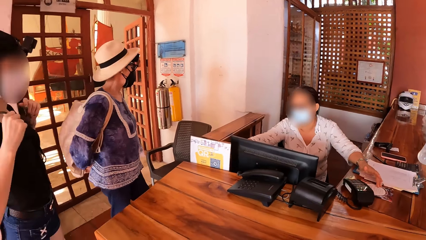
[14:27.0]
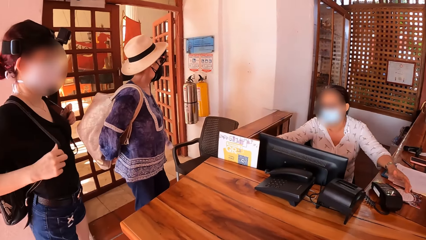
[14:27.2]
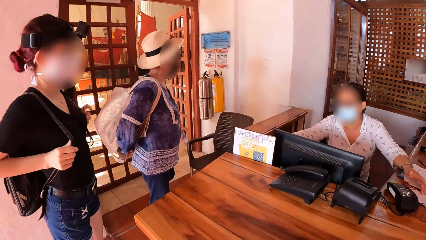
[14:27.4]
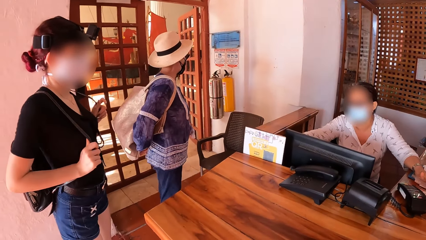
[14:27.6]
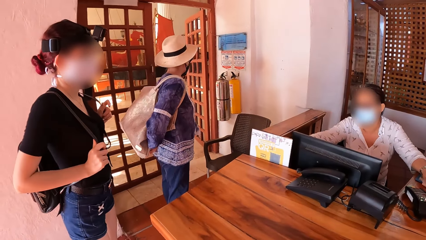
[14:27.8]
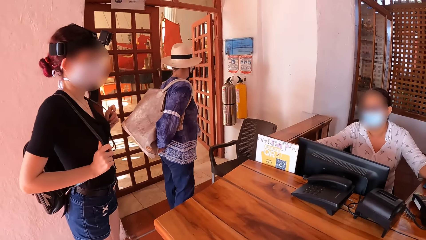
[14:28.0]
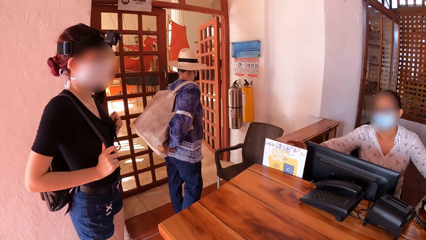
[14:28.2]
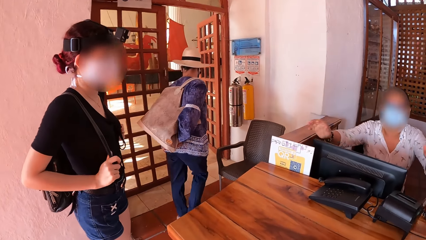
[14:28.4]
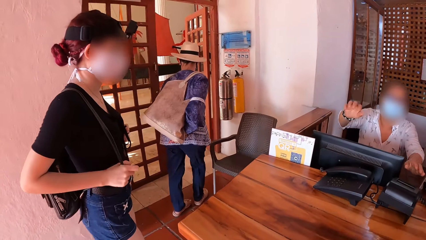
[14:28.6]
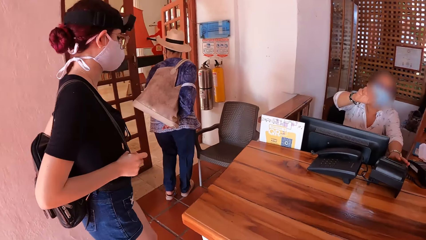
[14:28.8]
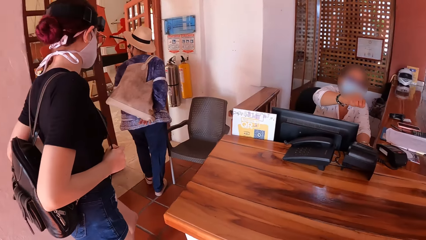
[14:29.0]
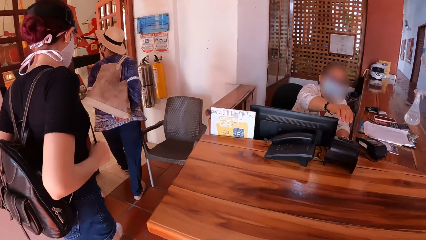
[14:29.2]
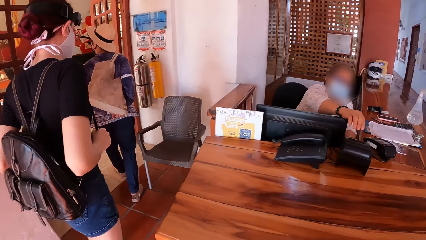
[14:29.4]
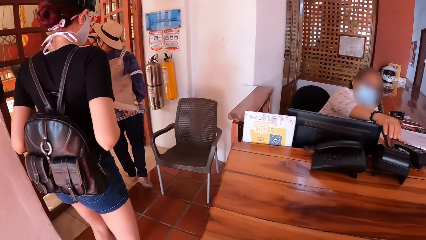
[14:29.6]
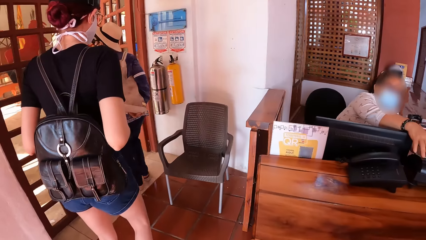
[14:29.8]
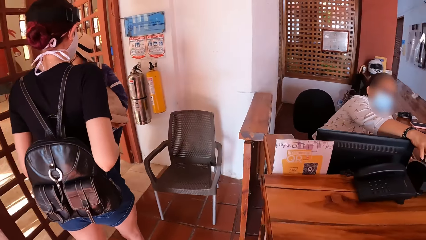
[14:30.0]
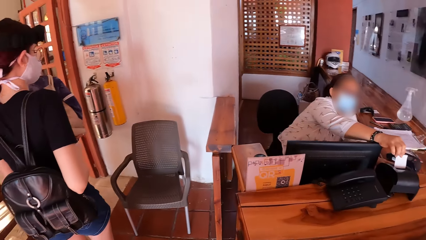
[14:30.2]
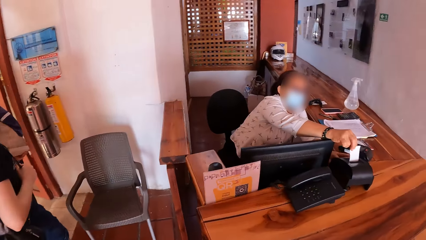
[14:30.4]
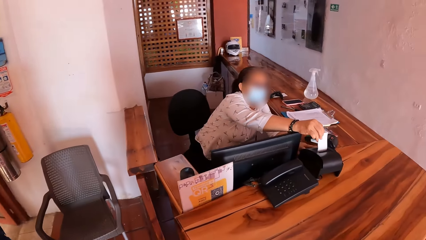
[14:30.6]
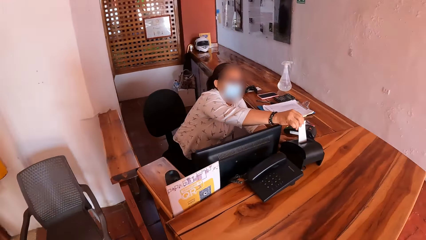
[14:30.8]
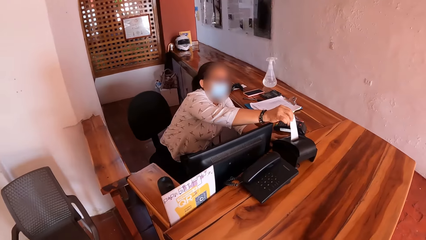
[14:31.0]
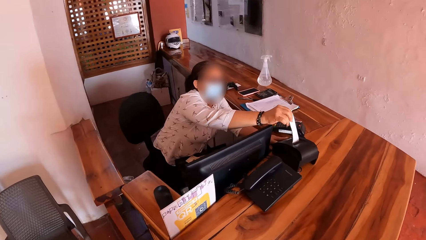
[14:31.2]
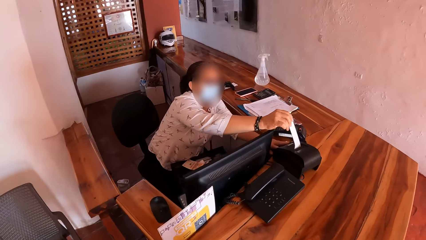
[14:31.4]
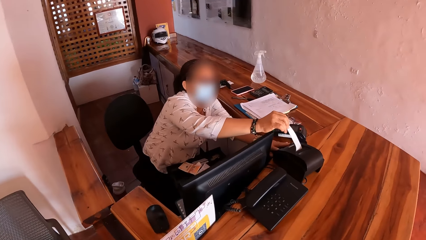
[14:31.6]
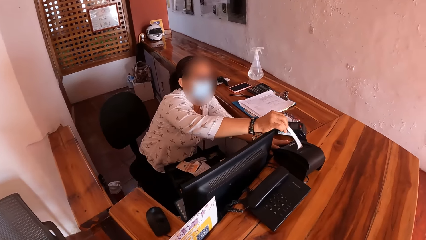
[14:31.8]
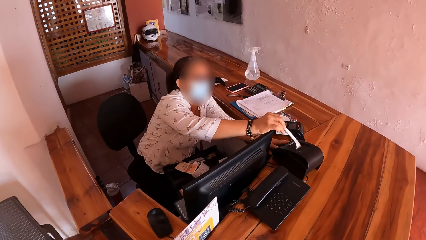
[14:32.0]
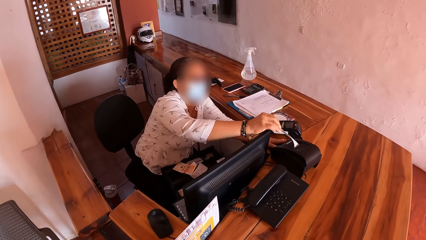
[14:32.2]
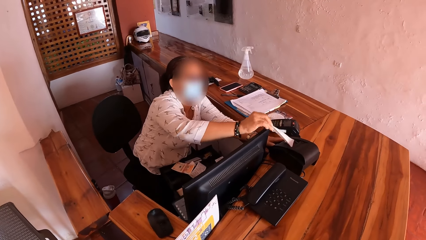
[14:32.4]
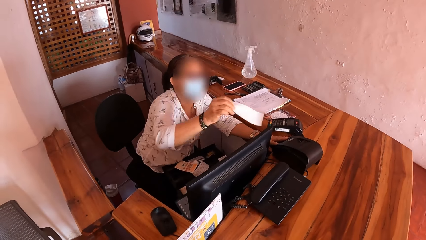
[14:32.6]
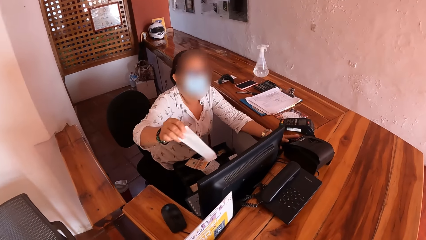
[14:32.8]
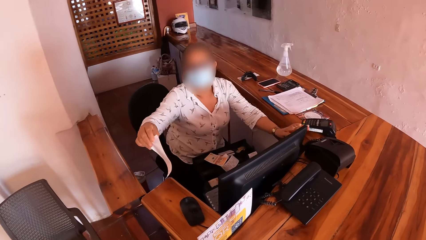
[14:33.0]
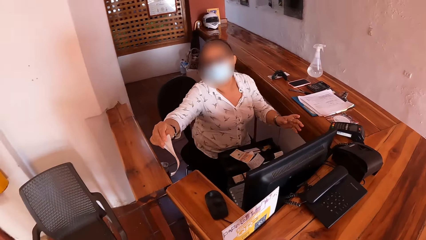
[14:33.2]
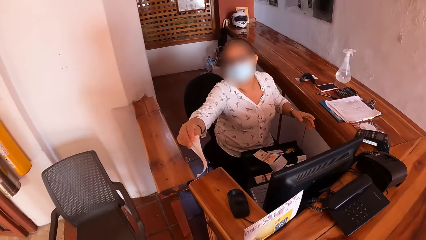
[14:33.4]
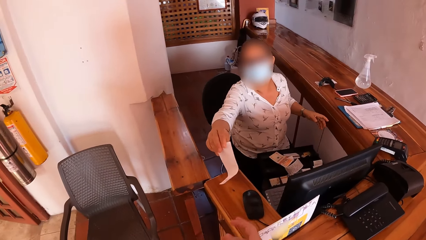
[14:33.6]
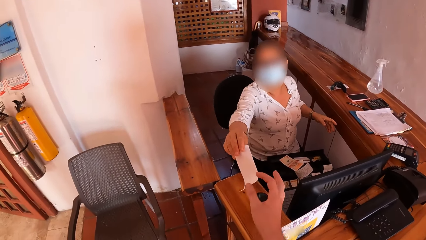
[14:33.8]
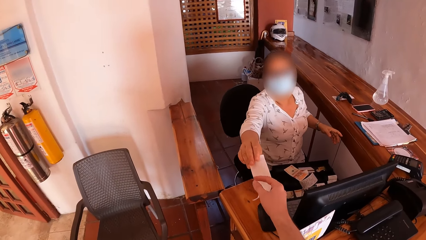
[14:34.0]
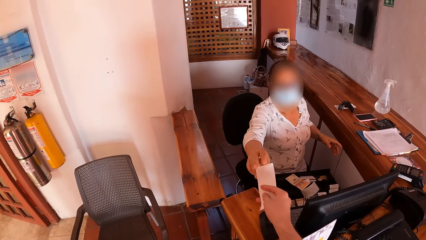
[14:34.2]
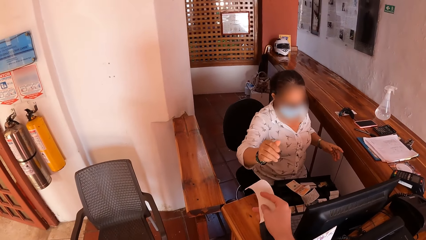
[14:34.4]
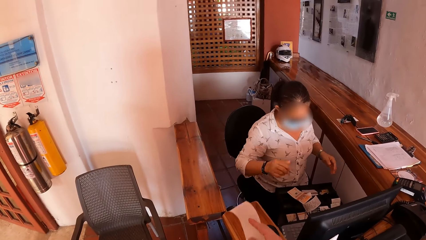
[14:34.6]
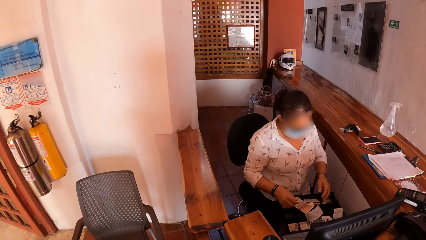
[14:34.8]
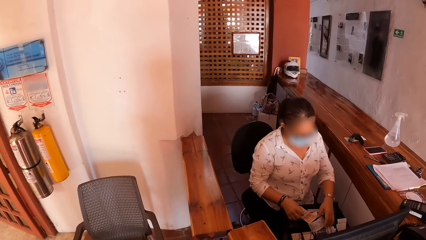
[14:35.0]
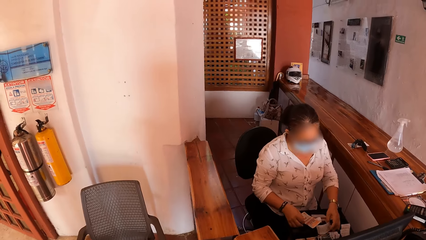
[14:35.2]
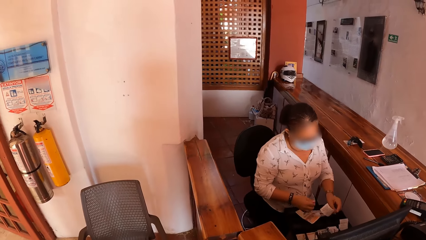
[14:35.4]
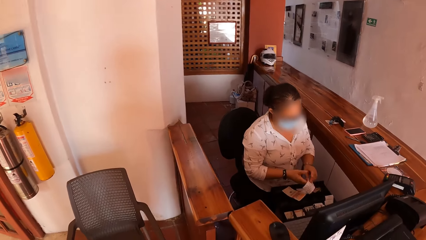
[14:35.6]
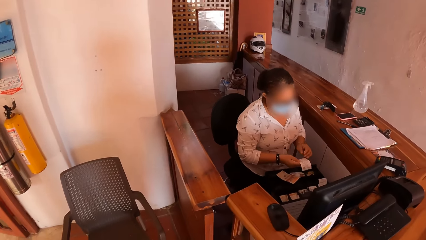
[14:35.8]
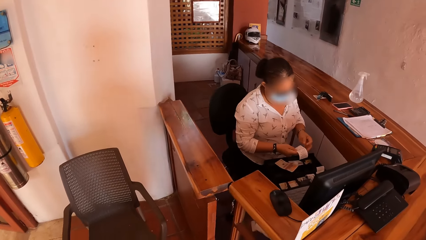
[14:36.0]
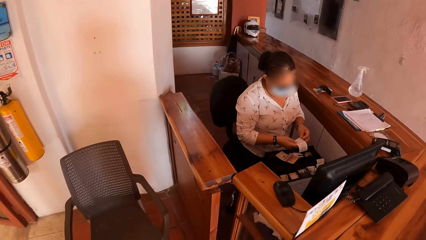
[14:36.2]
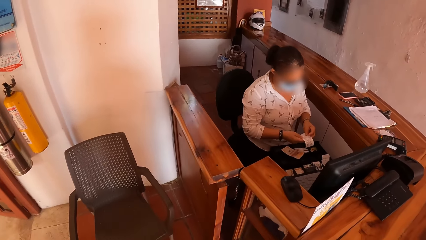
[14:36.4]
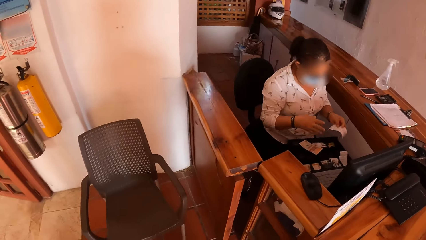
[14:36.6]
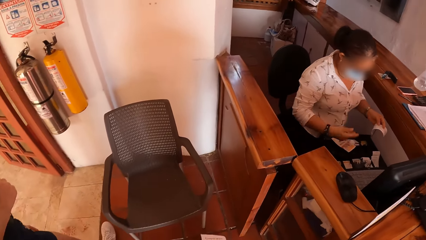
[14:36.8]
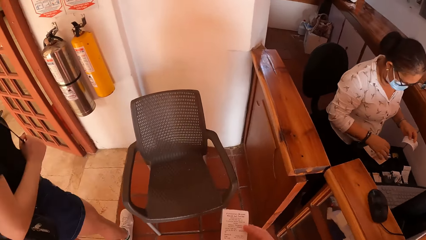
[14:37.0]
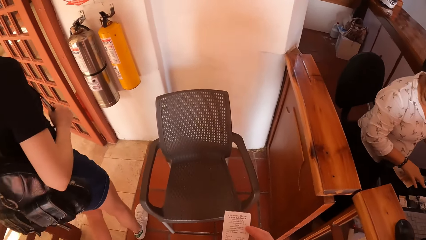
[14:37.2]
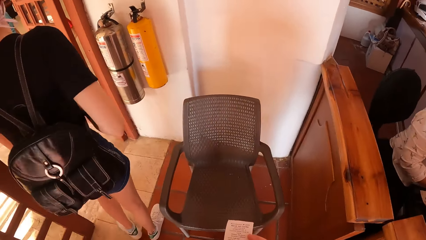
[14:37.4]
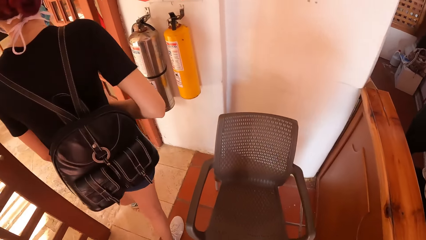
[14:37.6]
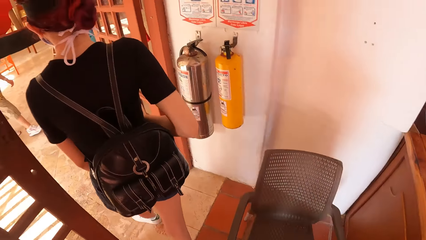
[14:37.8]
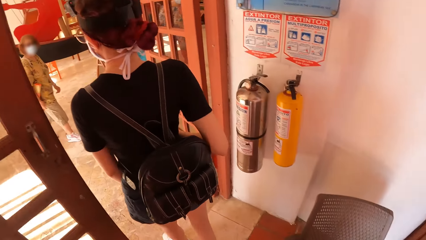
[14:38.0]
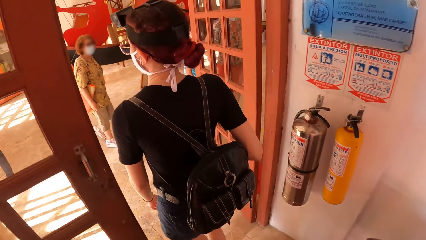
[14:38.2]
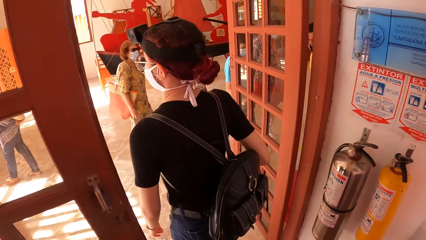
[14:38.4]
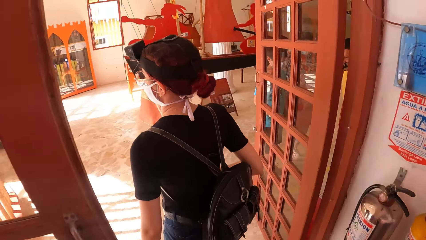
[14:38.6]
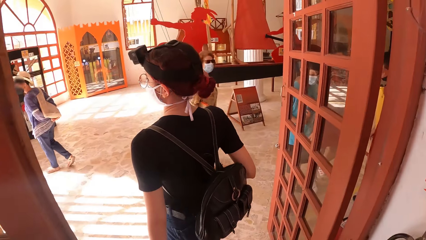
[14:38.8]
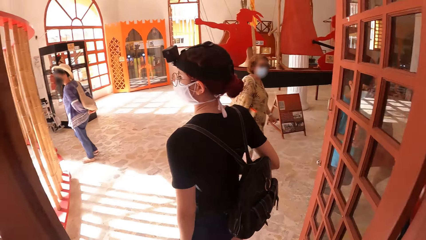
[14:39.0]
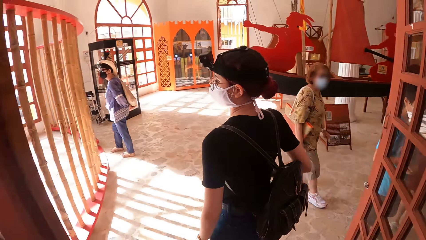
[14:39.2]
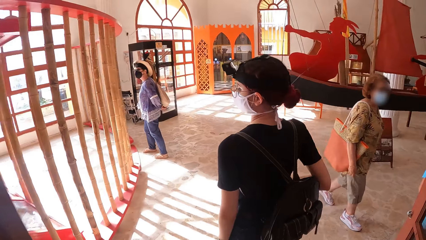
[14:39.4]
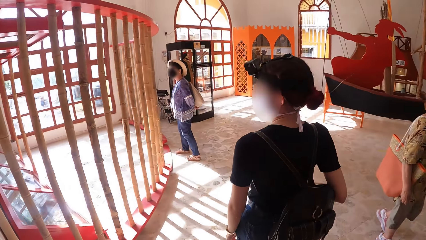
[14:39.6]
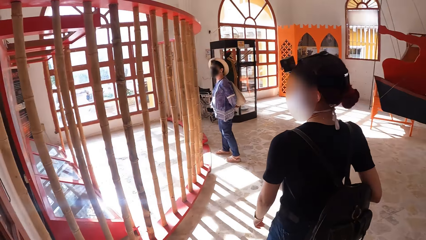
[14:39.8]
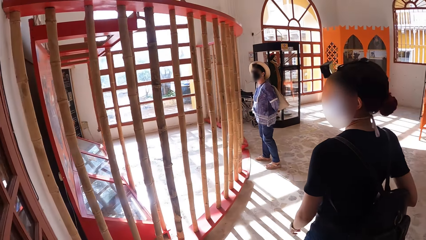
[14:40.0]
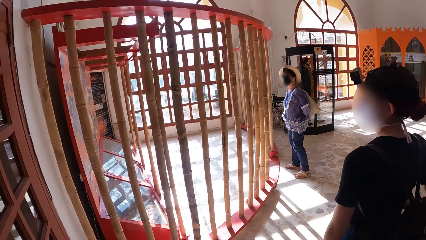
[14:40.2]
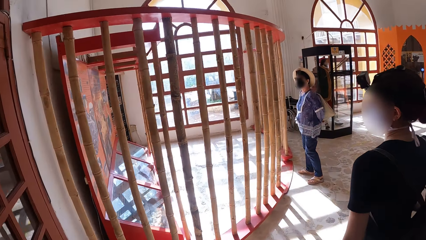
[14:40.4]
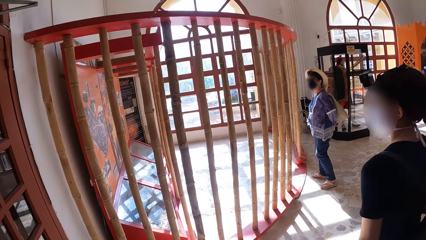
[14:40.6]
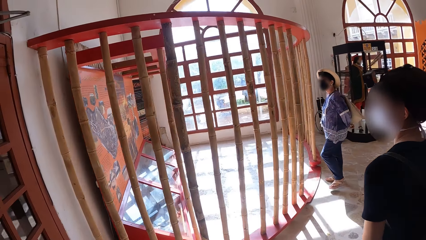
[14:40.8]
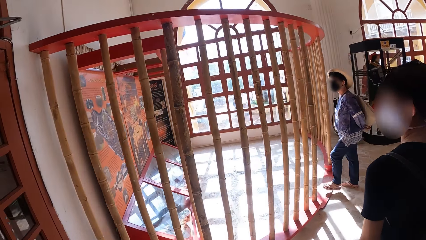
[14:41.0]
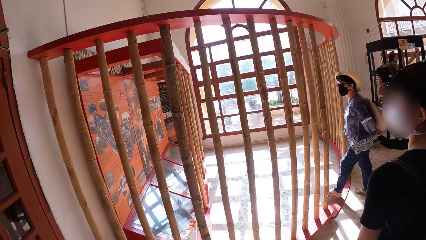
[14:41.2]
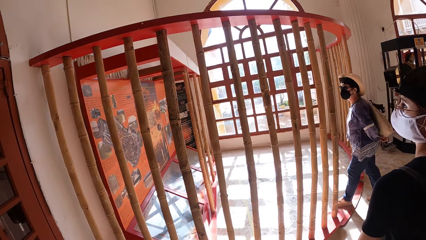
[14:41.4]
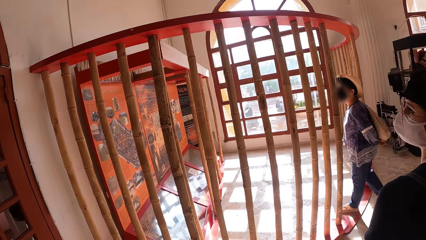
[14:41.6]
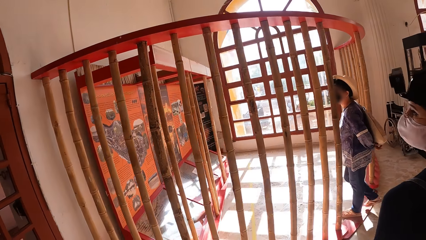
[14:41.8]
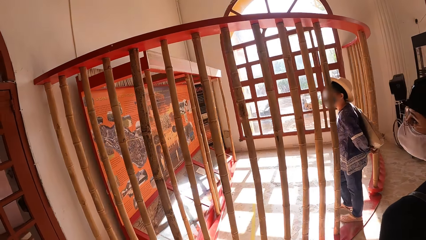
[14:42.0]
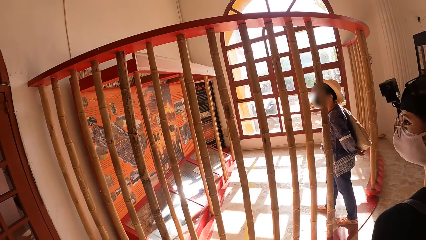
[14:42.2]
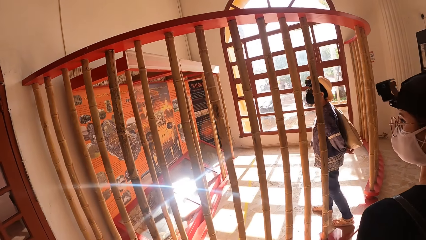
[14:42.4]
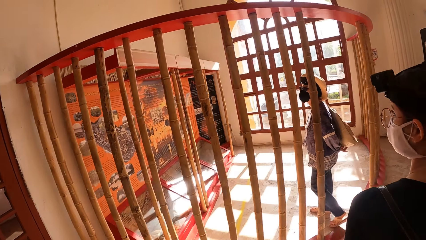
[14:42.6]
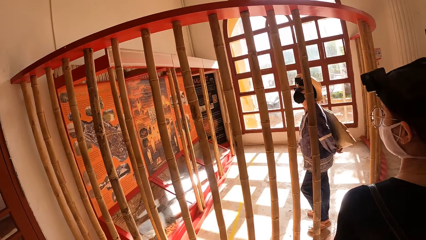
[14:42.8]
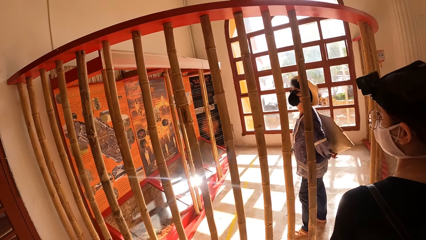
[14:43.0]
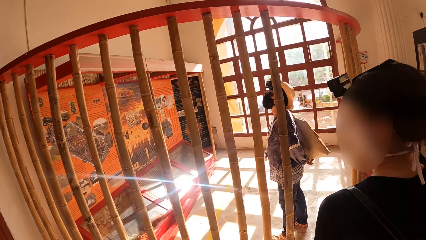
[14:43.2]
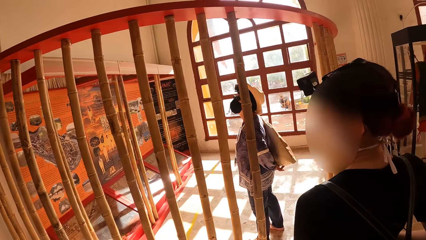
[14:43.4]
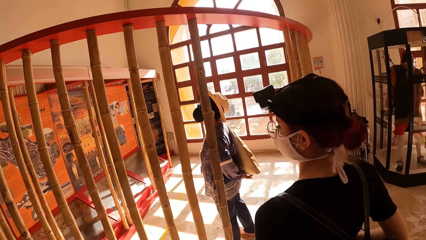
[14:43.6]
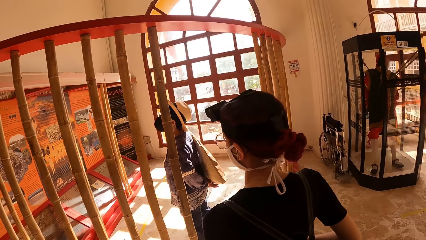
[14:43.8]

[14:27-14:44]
A woman walks towards the door. Another woman walks towards the door. A third woman holds a piece of paper in the receipt printer on the desk with her right hand. The camera wearer walks outside the room. The third woman cuts the piece of paper from the receipt printer on the desk with her right hand. The third woman holds the receipt. The third woman gives the piece of paper to the camera wearer with her right hand. The camera wearer picks the receipt from the third woman. The third woman picks a piece of paper from the desk with her left hand, passes the piece of paper in her left hand to her right hand, and passes the piece of paper in her right hand to her left hand. The third woman shakes her right hand. The camera wearer walks outside the room. The second woman walks into a museum from a reception. The camera wearer walks into the museum from the reception. The first woman walks into a cubicle.
